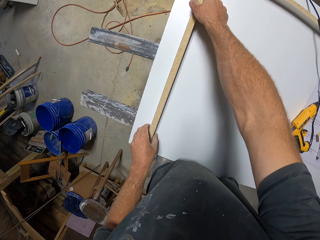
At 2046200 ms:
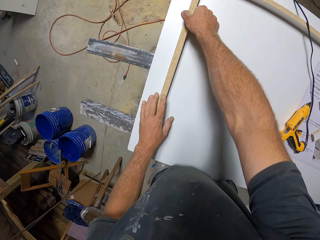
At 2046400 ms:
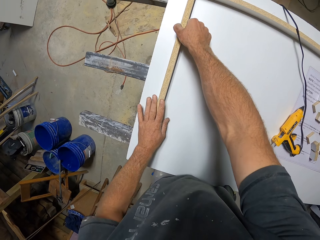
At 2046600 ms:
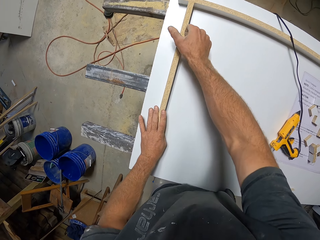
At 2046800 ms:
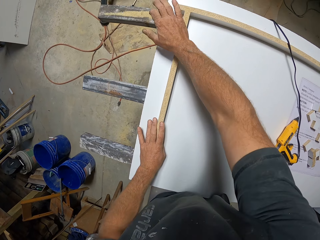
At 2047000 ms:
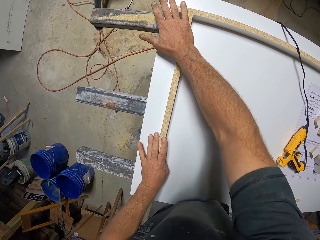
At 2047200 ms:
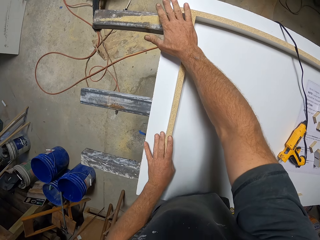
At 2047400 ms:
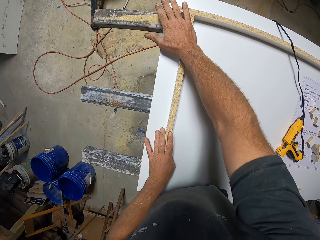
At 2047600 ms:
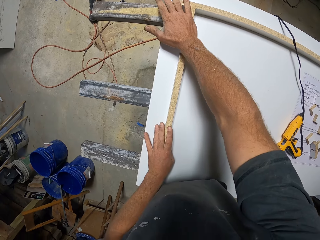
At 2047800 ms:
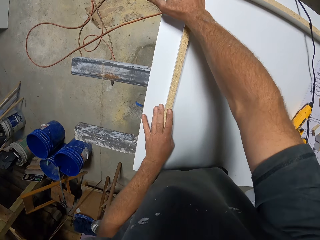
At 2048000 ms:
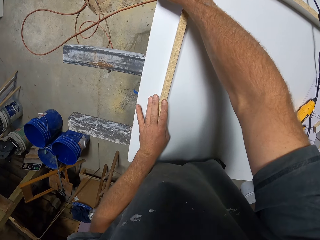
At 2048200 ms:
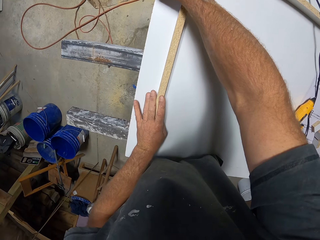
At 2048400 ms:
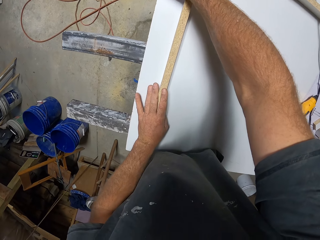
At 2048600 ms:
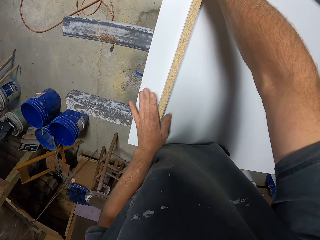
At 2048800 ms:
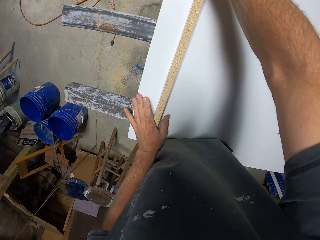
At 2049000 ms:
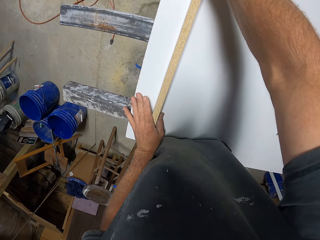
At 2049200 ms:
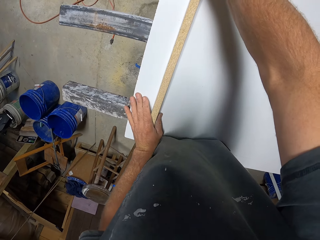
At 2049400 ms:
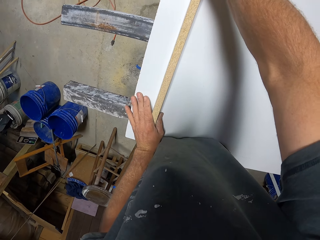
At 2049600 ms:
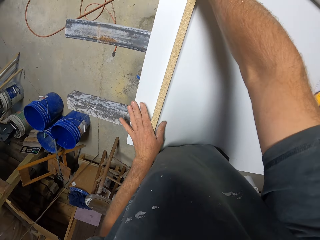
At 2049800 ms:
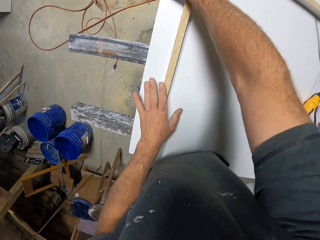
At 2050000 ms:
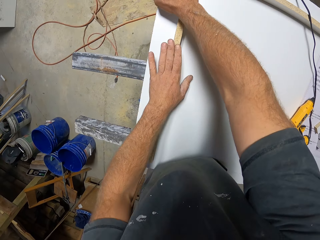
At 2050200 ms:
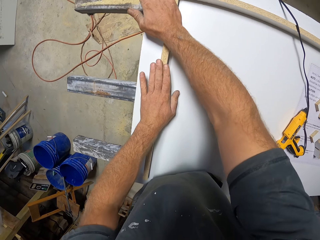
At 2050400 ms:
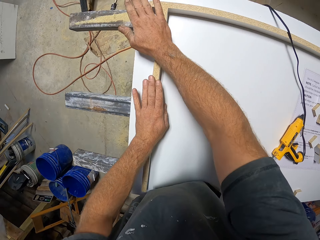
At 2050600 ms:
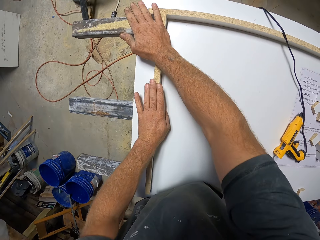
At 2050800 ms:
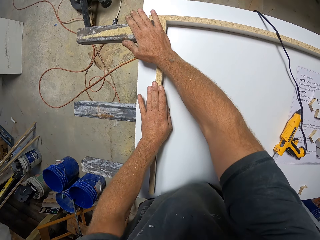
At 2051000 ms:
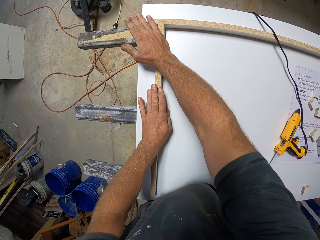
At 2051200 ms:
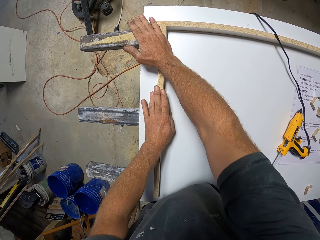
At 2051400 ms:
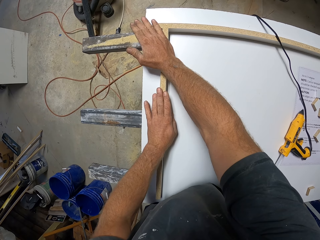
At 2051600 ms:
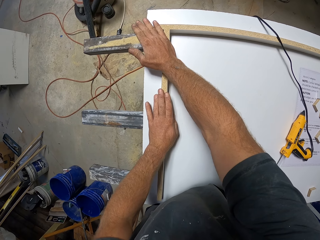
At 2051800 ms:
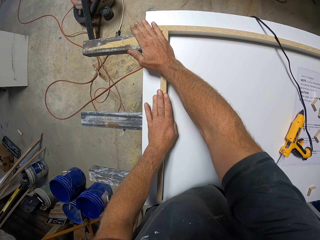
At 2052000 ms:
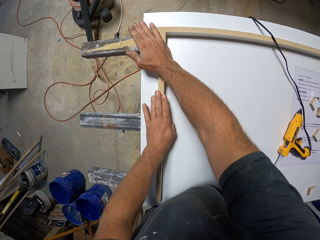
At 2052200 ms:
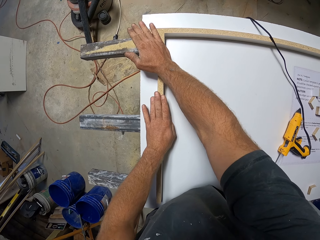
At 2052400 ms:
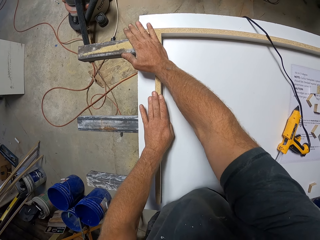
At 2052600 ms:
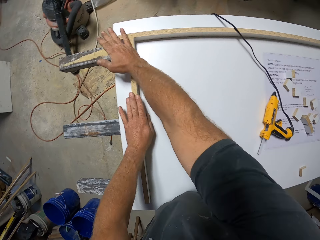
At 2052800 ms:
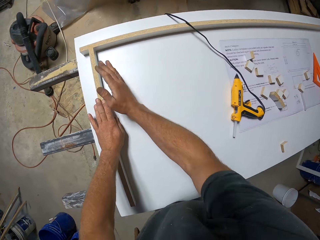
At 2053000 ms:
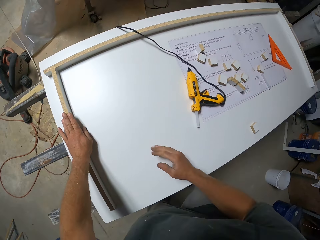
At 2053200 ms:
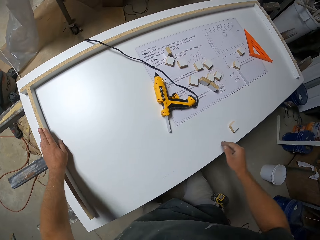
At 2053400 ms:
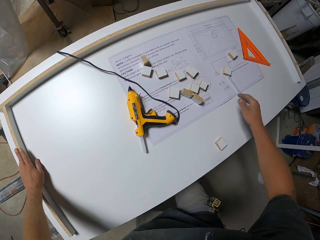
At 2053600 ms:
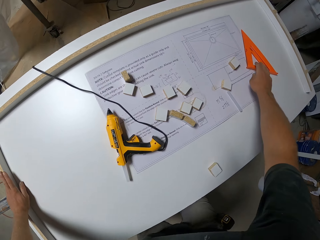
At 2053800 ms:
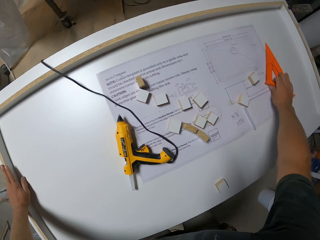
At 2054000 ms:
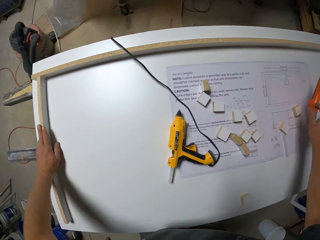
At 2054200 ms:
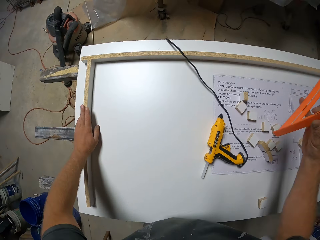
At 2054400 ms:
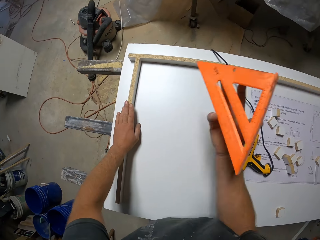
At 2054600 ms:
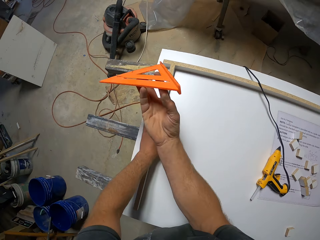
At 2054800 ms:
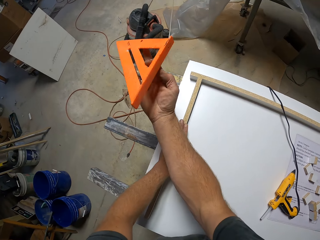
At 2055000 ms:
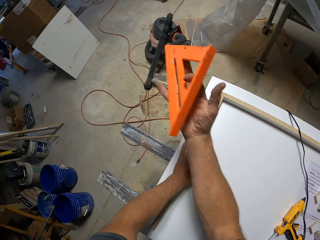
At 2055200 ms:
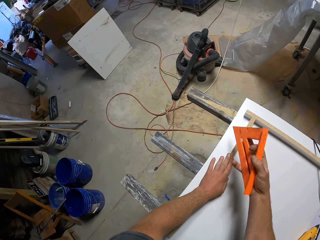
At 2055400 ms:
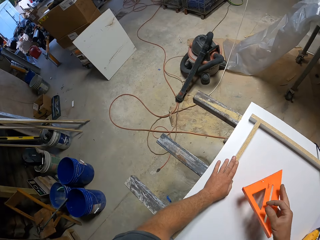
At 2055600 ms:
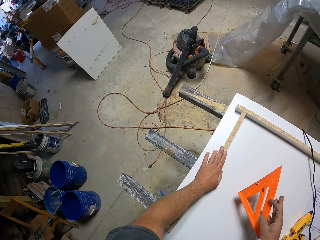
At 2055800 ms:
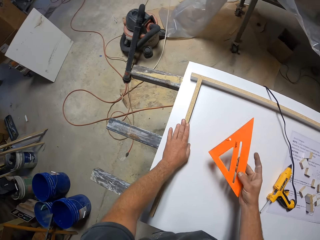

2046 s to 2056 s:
The camera wearer presses the piece of wood. They pick up the triangle ruler.

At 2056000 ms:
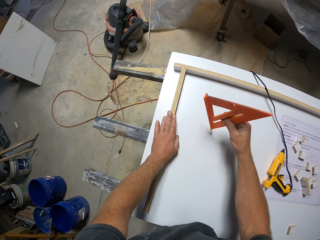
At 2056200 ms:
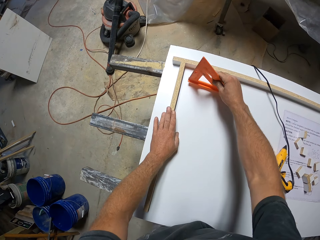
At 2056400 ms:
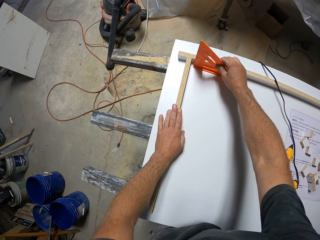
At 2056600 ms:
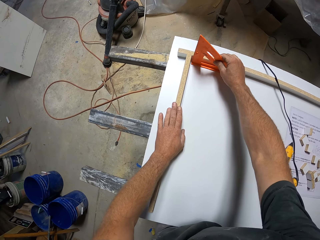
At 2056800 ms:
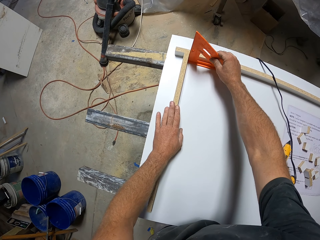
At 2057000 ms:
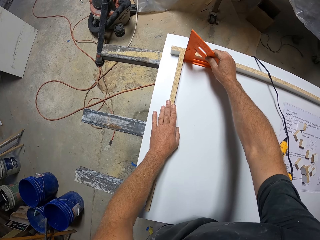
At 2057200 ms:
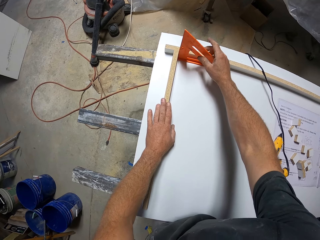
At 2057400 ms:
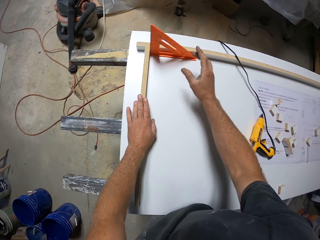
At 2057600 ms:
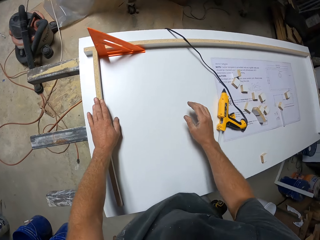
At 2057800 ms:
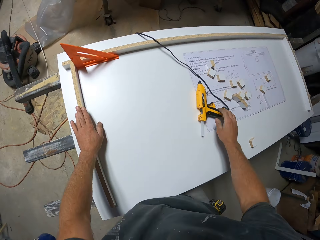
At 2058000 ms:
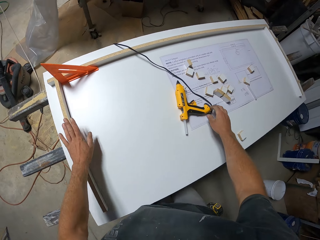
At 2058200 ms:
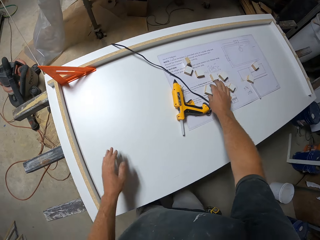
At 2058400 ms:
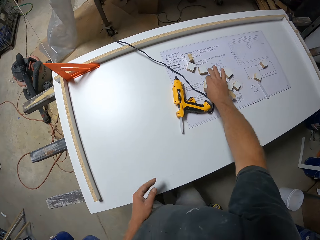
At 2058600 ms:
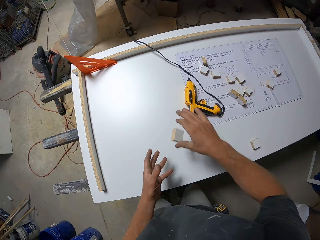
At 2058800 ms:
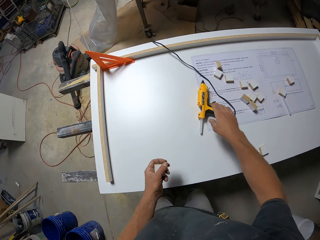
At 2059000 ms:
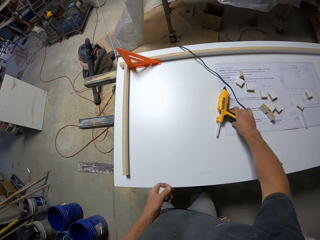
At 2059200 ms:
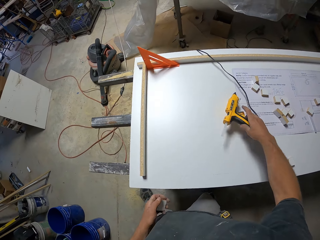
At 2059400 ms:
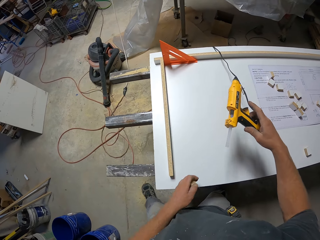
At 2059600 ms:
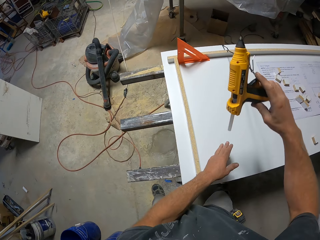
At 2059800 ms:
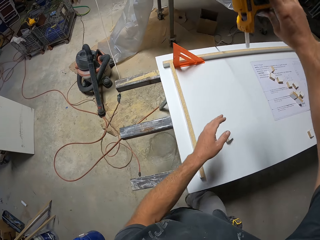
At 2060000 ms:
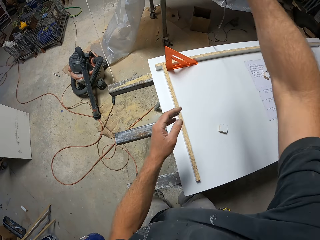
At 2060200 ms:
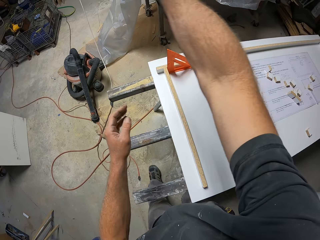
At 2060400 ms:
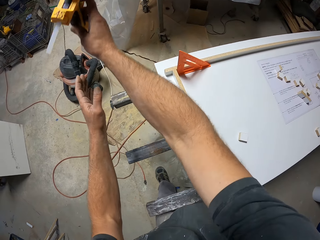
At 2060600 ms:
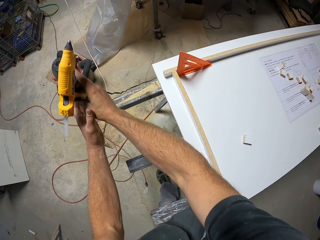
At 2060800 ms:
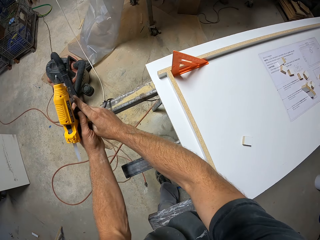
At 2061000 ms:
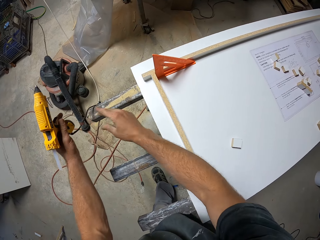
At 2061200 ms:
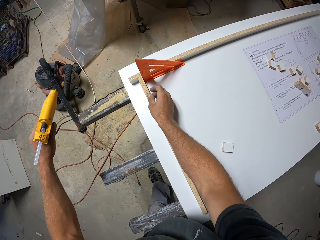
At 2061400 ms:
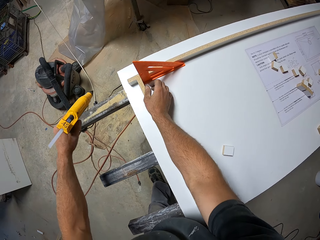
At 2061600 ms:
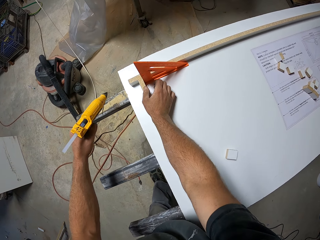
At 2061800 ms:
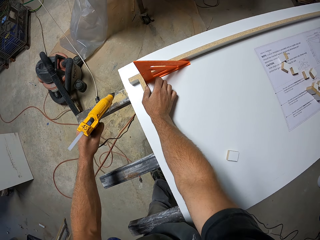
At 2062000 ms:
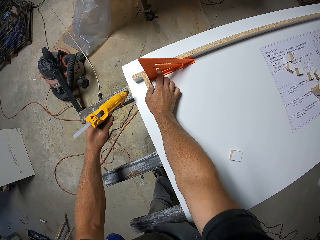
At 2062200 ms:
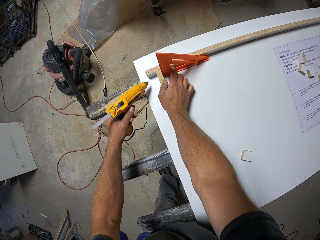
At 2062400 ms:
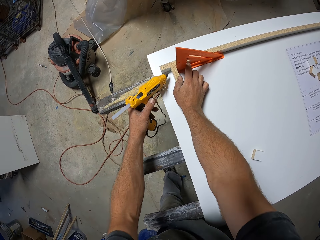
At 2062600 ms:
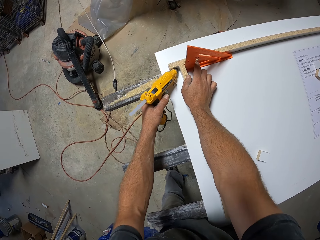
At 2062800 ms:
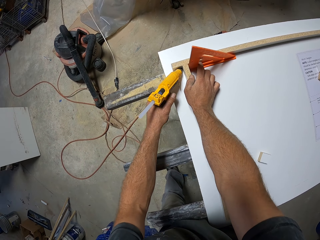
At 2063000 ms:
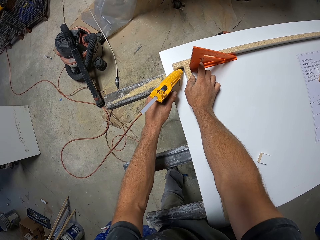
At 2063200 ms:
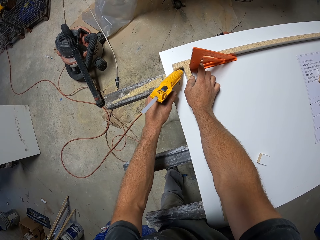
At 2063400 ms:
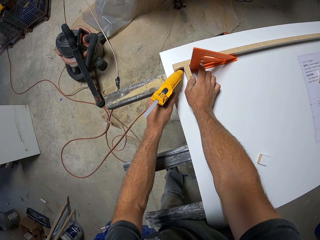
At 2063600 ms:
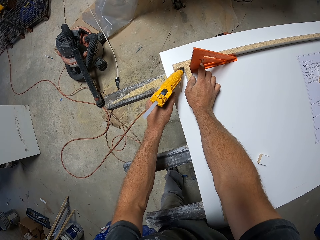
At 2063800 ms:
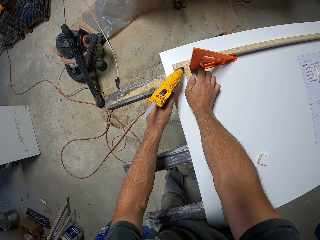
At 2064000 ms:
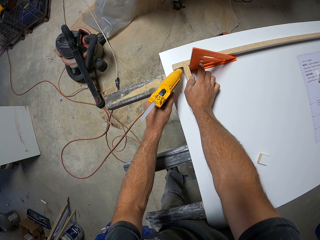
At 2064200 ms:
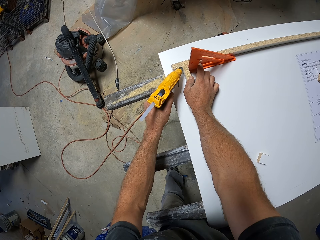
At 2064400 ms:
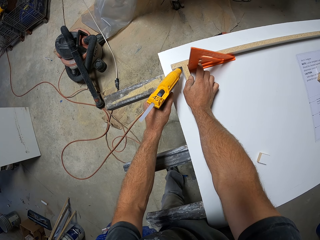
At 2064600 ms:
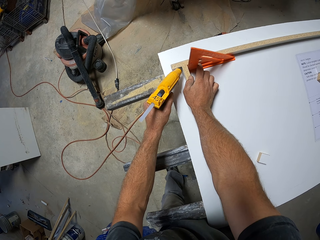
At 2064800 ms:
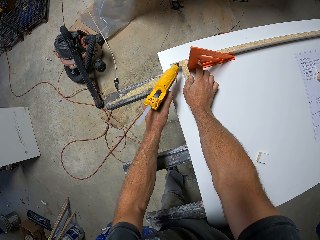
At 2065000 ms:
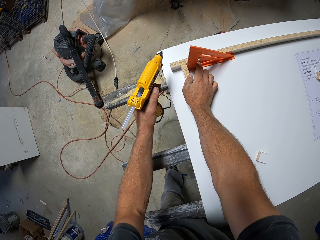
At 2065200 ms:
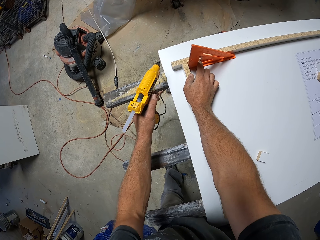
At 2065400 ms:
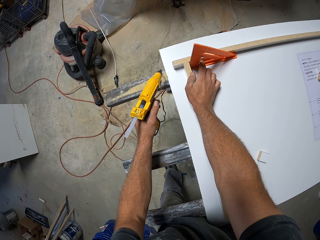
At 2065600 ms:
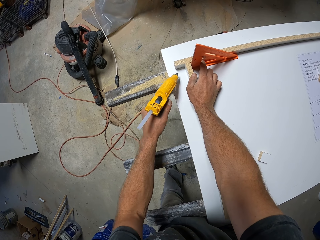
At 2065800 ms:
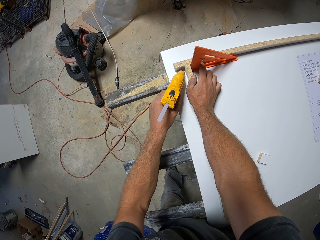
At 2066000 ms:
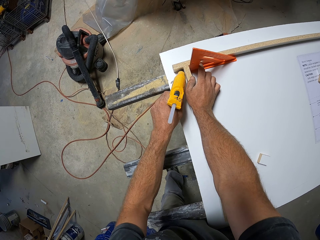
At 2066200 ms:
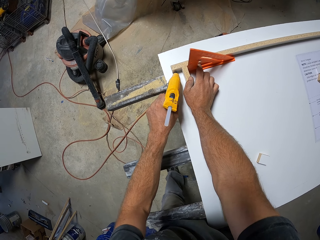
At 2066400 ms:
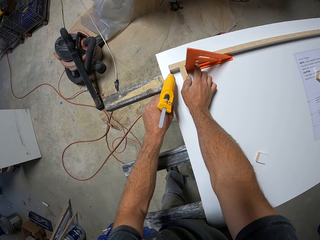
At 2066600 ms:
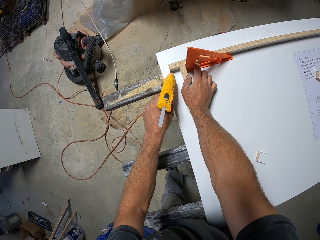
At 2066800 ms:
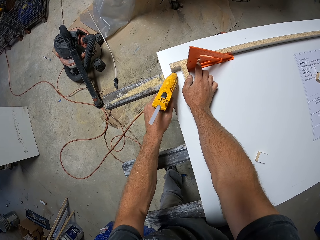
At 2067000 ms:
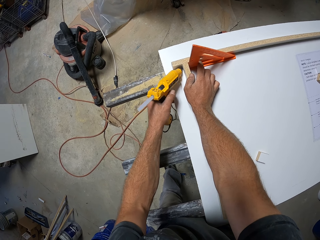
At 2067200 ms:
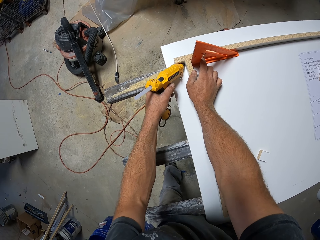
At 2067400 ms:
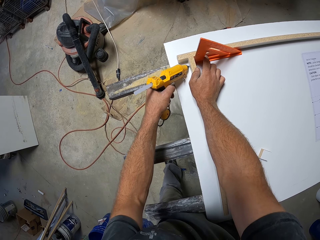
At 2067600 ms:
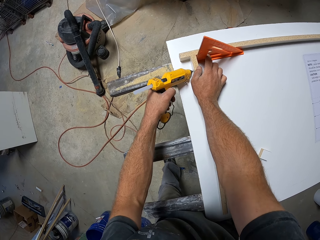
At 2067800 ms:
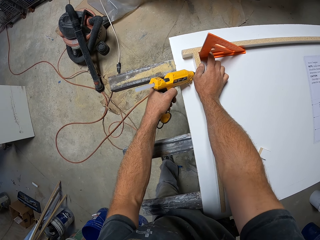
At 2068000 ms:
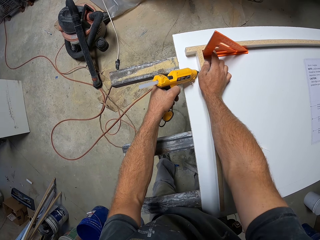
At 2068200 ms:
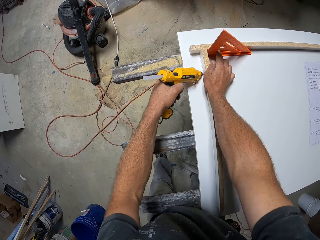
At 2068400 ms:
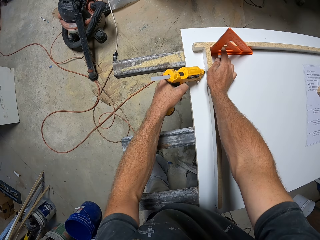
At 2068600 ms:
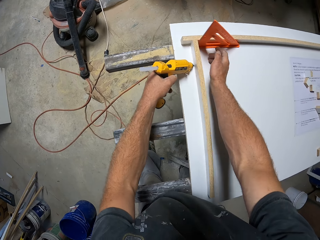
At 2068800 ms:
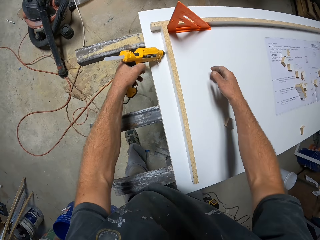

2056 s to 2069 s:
The camera wearer puts the triangle ruler against the piece of wood beside the wooden frame. He picks up a piece of wood and transfers the piece of wood to his left hand. He picks up the hot glue gun. He throws the piece of wood on the table. He transfers the hot glue gun to his left hand. He applies glue on the wooden frame. He applies glue on the piece of wood with the glue gun.
